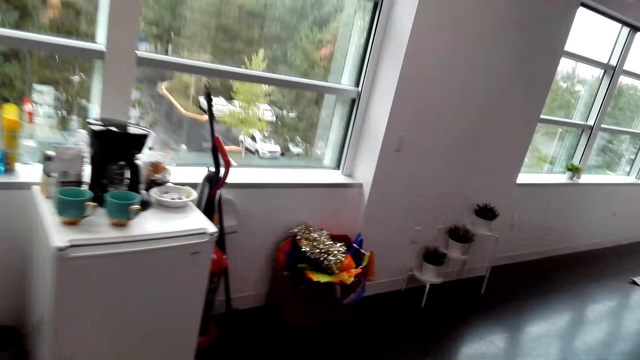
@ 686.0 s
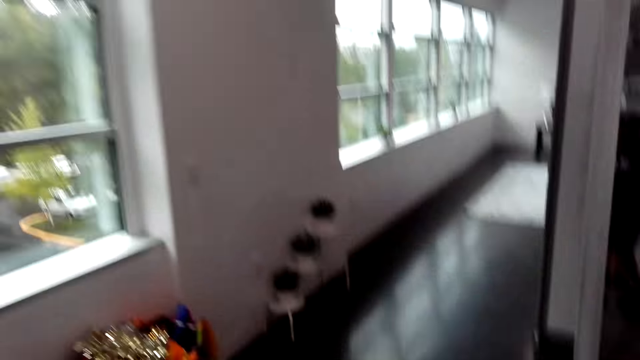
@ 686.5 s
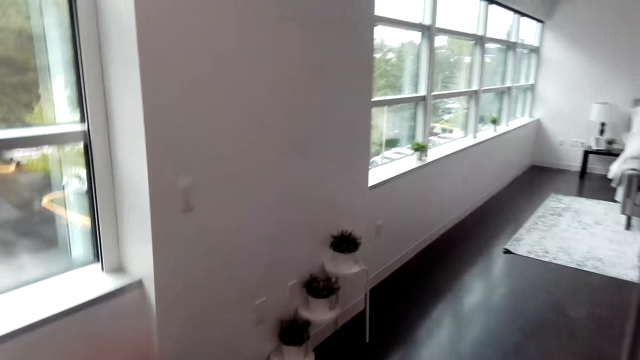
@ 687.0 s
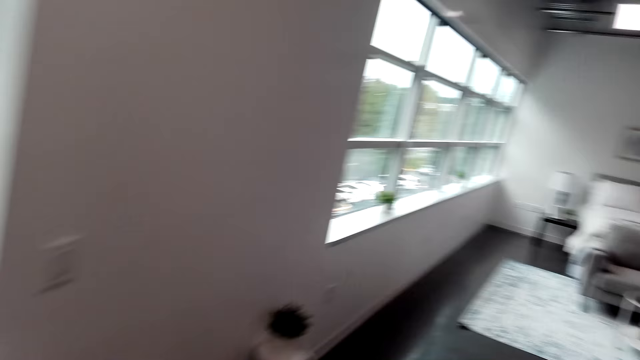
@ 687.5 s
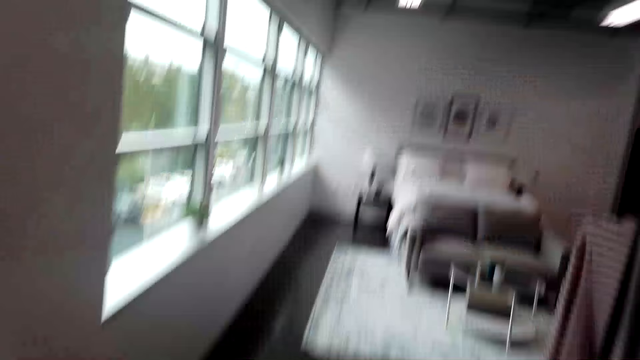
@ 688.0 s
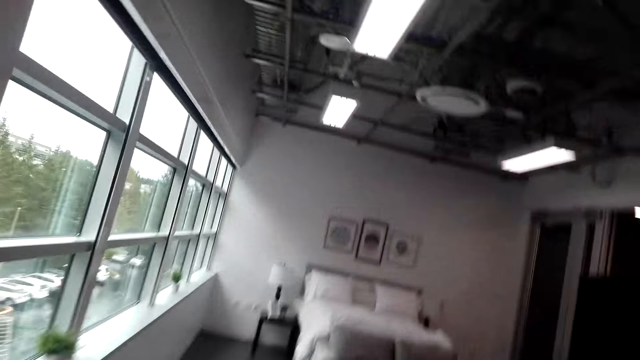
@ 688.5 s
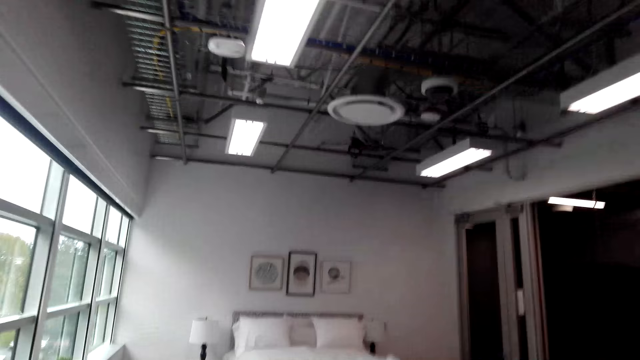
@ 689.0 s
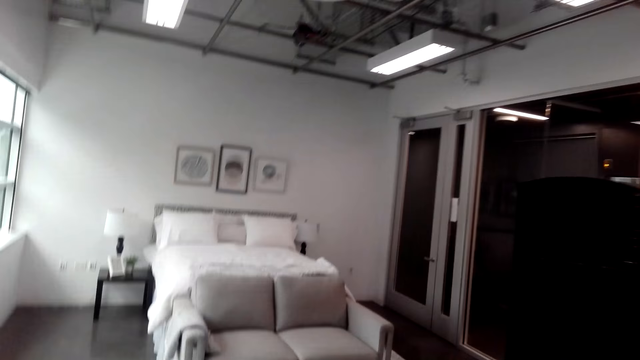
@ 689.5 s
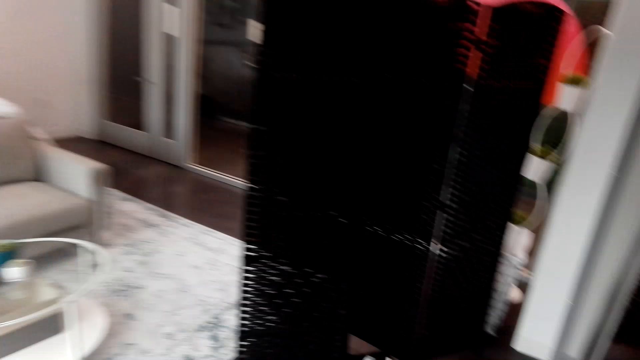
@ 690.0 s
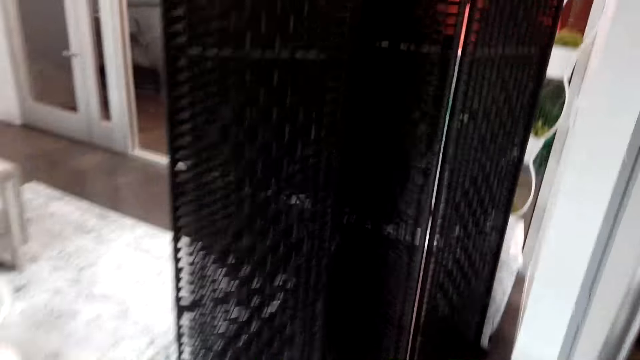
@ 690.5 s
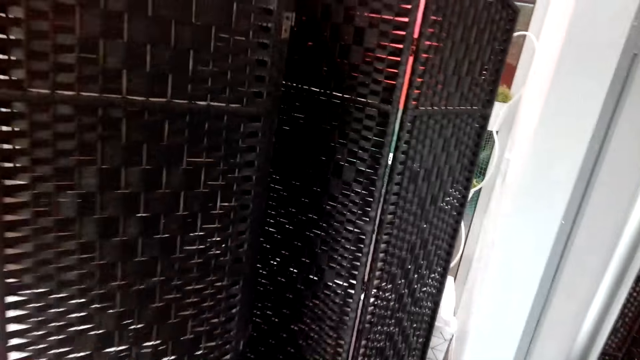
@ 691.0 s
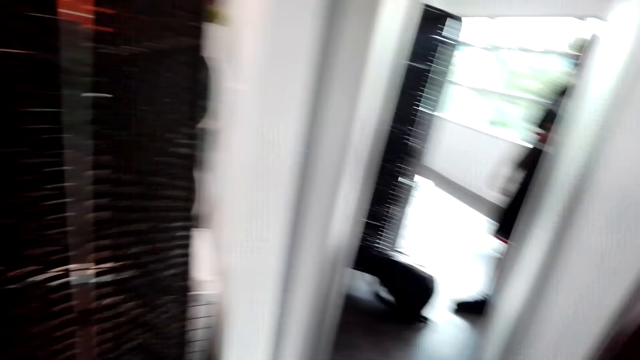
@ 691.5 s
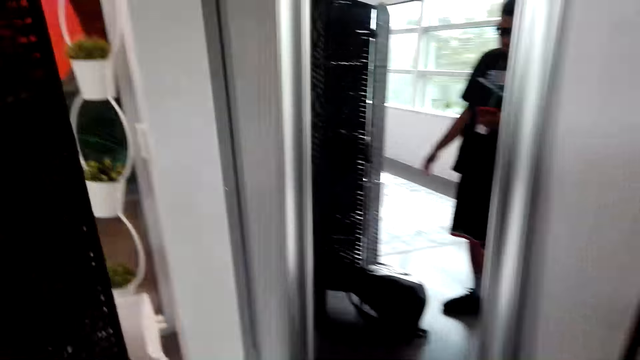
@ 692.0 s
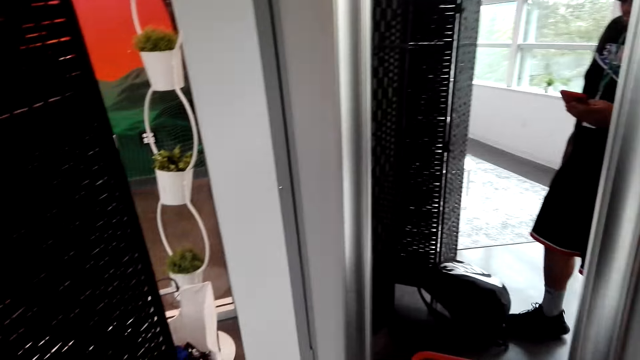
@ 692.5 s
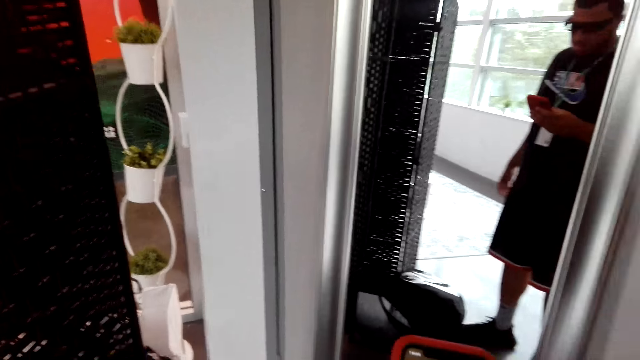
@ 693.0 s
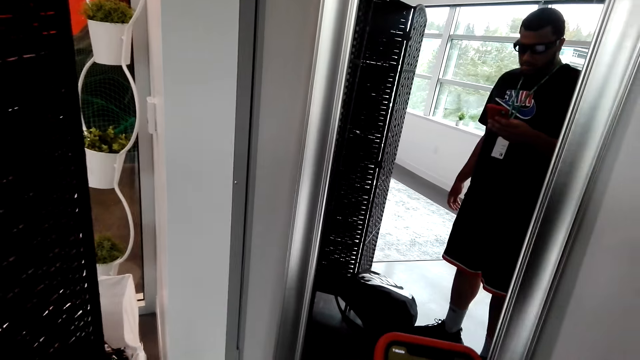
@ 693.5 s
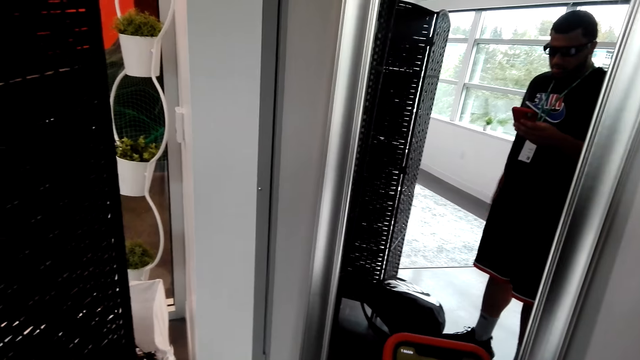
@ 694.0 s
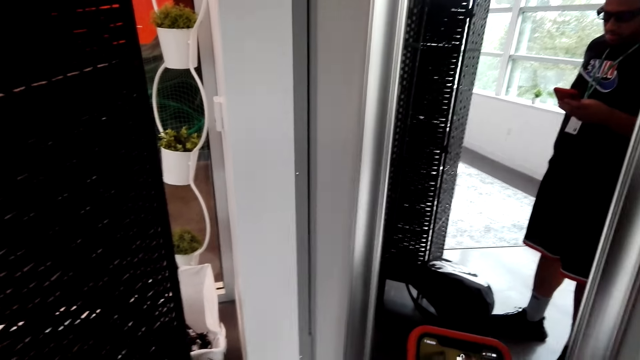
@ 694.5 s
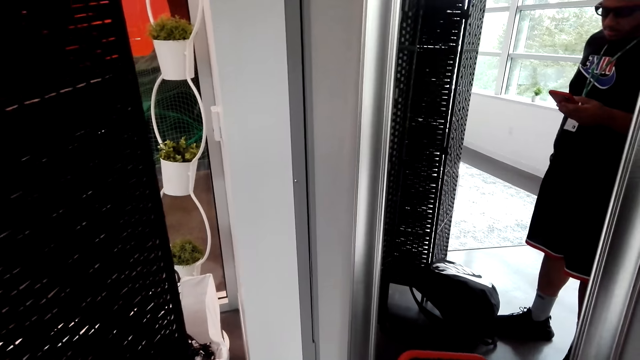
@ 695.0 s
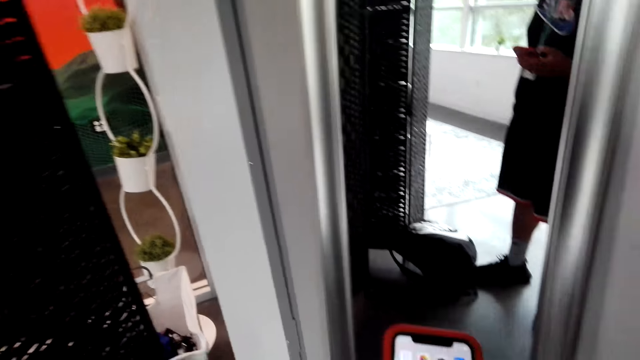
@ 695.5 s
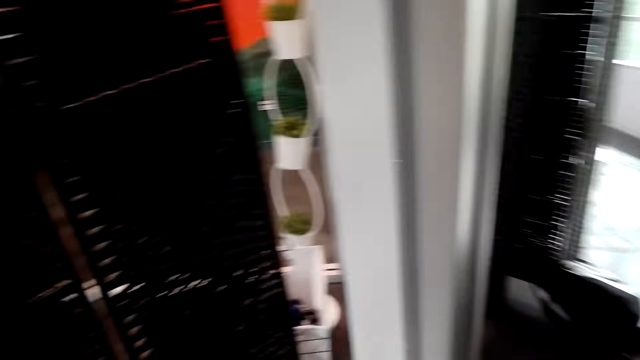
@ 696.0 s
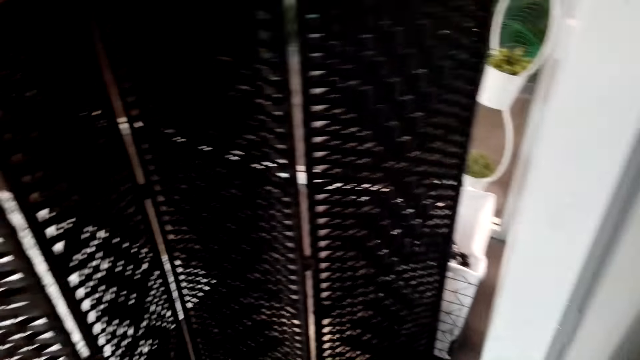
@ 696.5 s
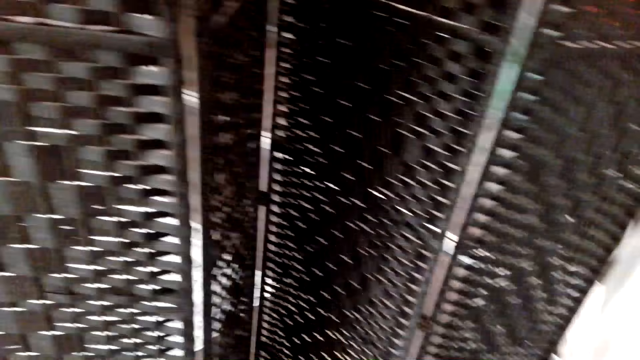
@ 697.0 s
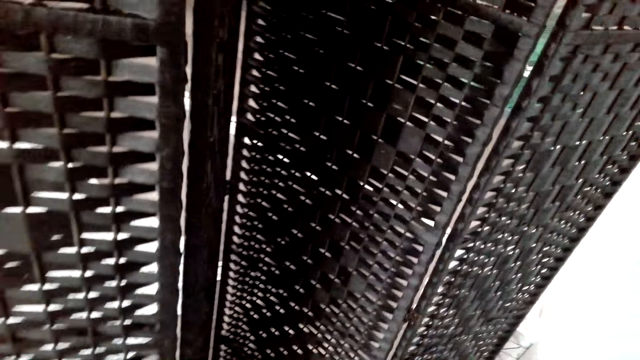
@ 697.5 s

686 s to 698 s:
The camera wearer walks into the bedroom. They operate a phone. They walk around.

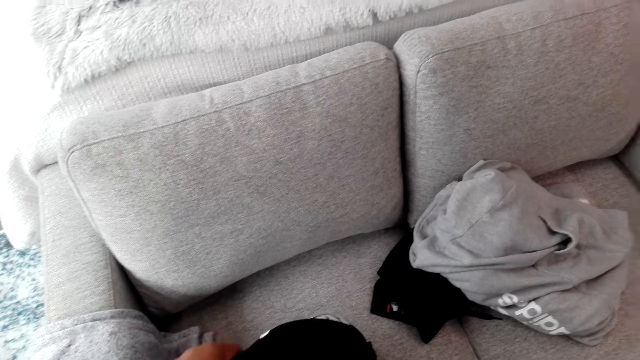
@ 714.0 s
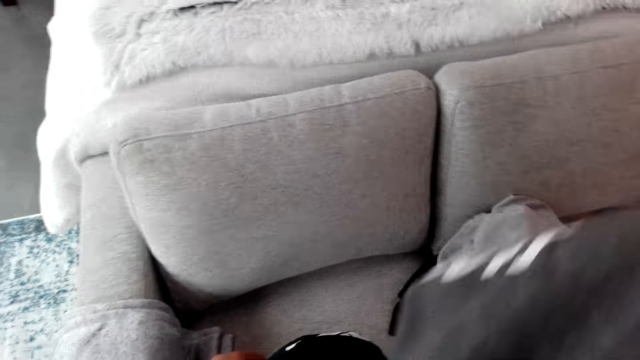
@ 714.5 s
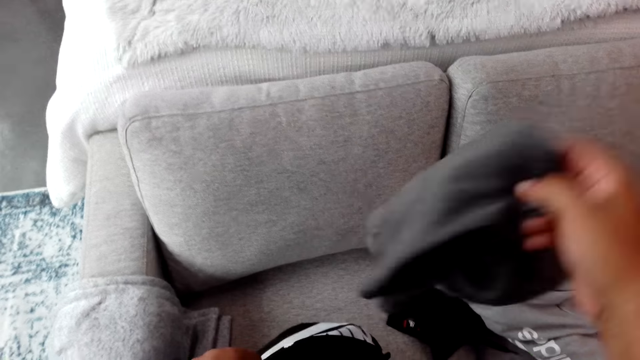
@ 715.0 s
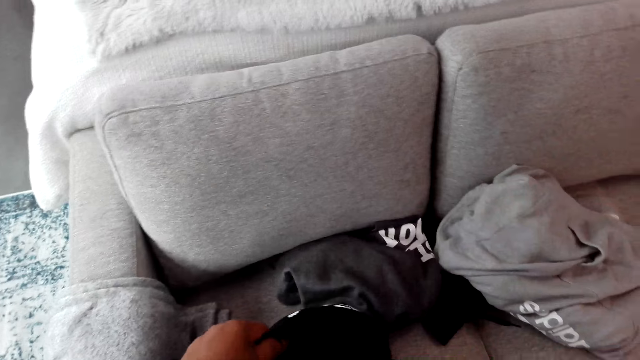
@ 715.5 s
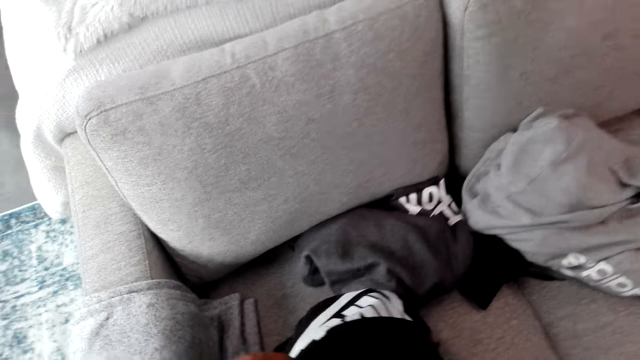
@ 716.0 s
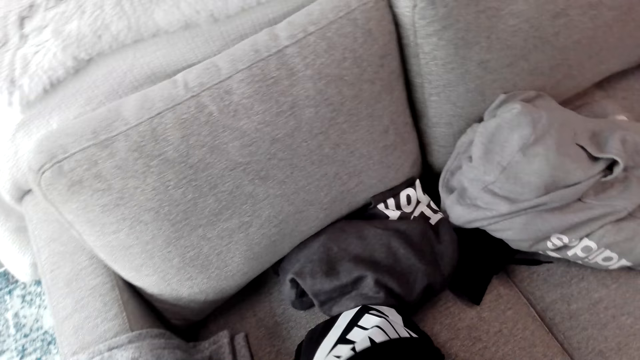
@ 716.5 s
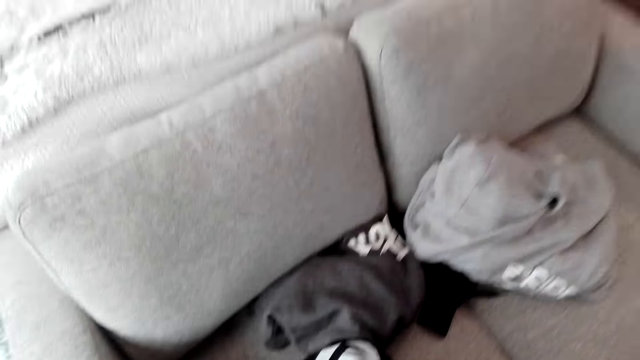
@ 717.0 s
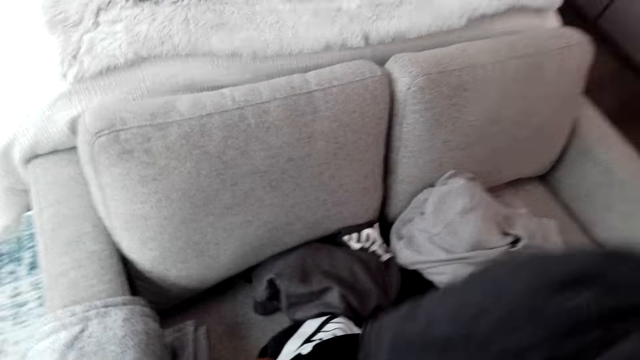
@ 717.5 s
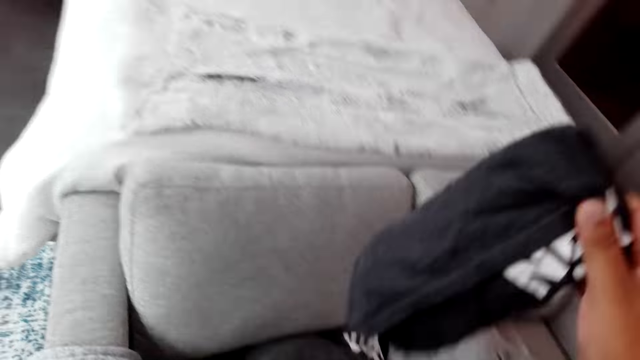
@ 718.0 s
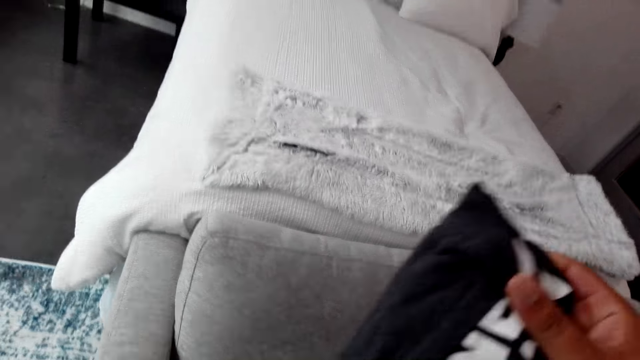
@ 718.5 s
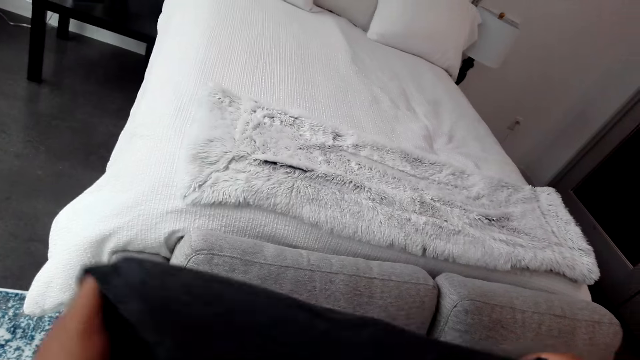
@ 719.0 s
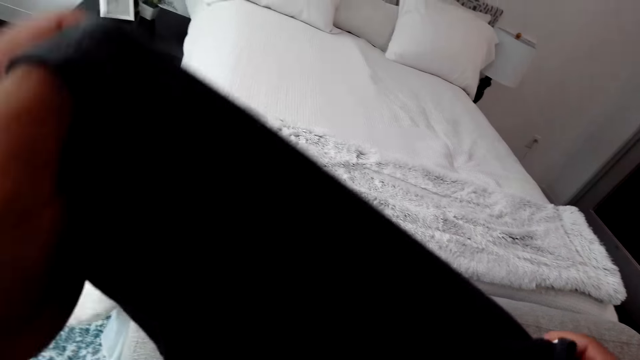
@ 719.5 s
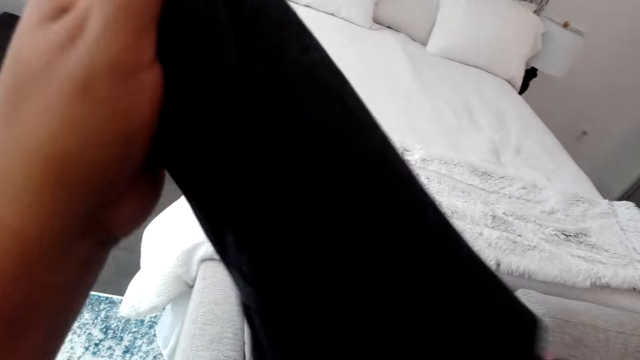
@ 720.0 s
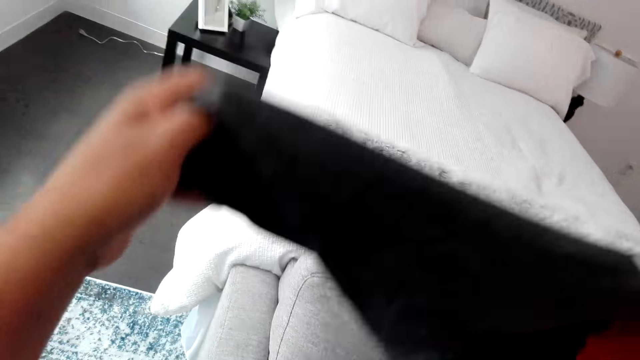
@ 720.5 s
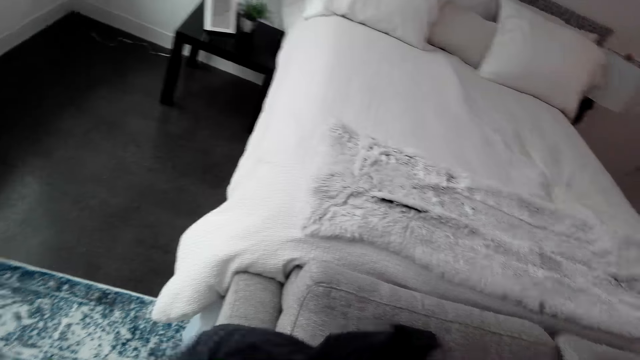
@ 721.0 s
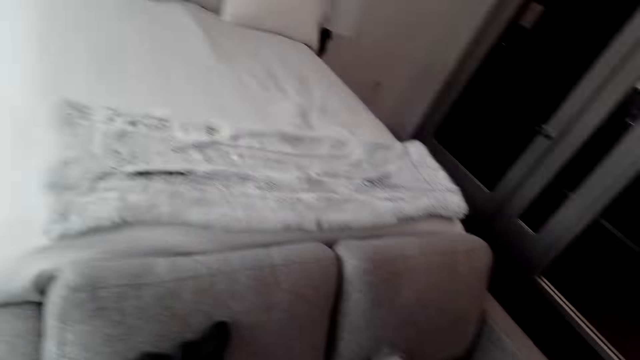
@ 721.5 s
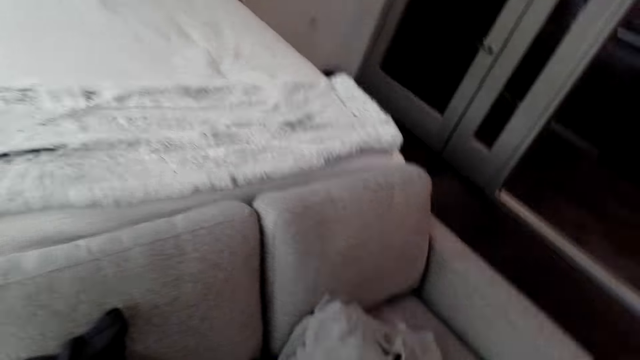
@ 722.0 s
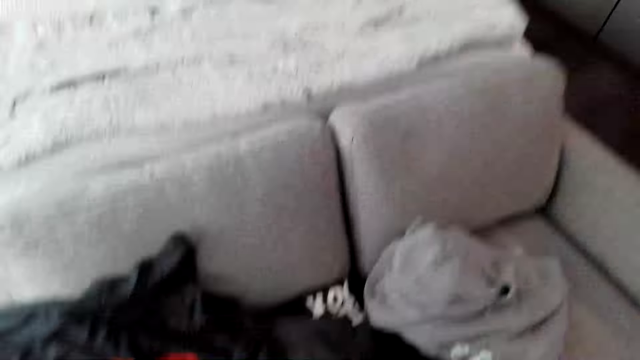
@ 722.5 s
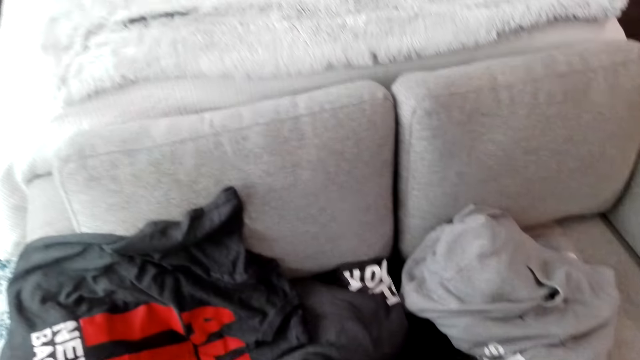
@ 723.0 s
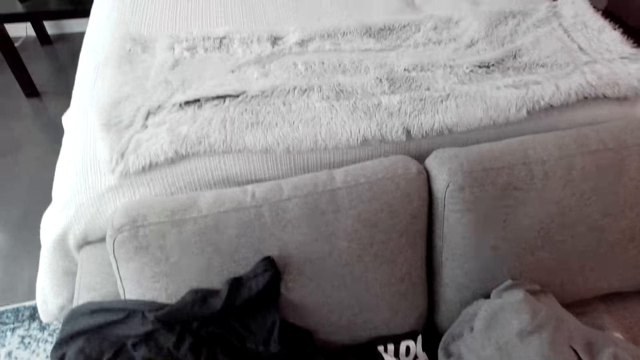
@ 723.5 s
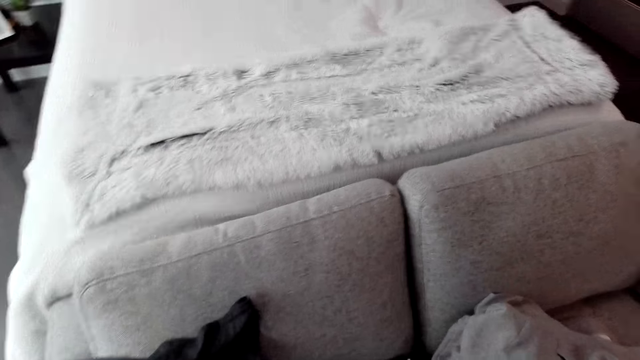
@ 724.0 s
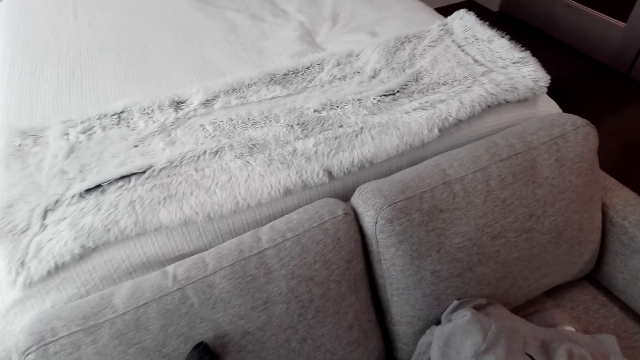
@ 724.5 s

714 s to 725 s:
The camera wearer lifts a cloth from the bag. They drop the cloth on a seat. They lift a cloth from the bag. They unfold the cloth. They drop the cloth on the seat. They look around the seat.
